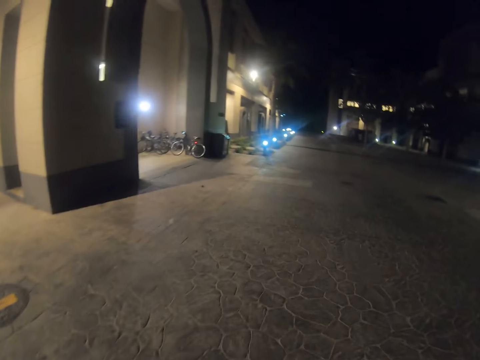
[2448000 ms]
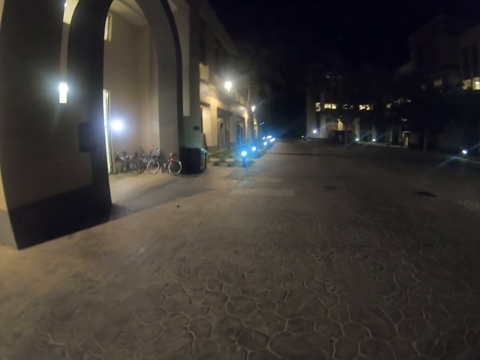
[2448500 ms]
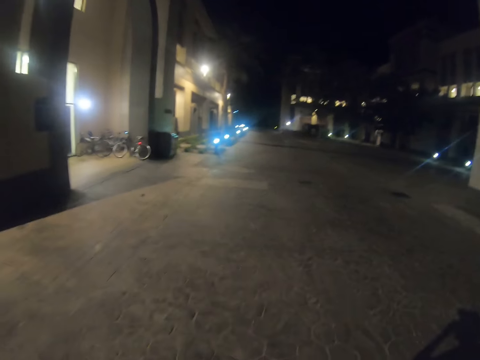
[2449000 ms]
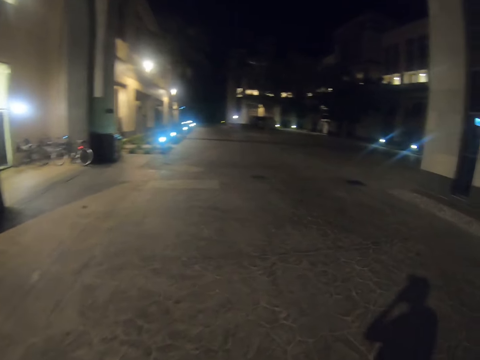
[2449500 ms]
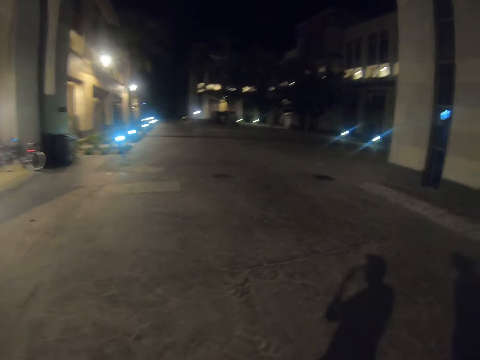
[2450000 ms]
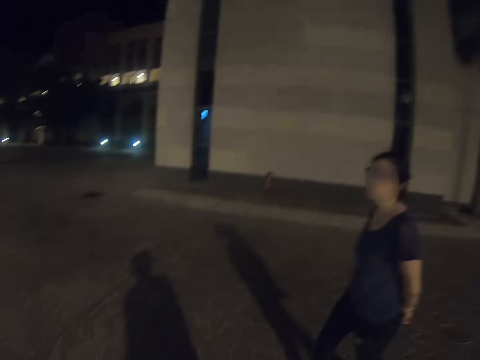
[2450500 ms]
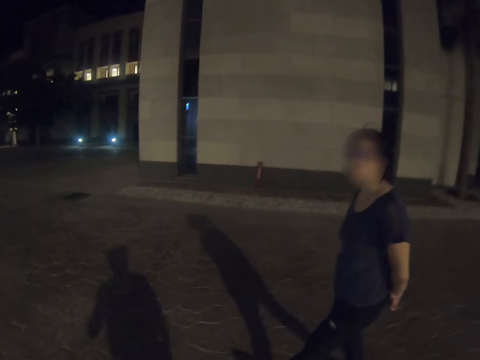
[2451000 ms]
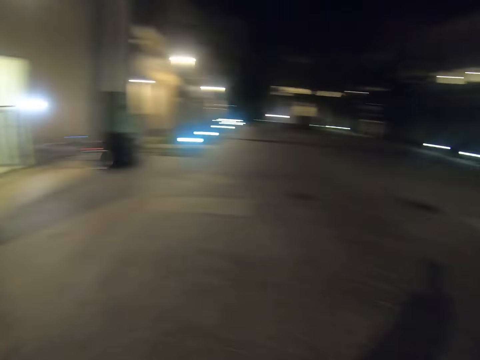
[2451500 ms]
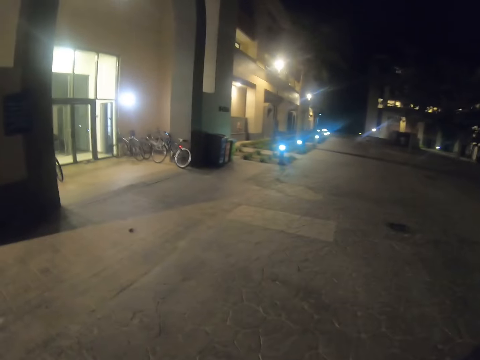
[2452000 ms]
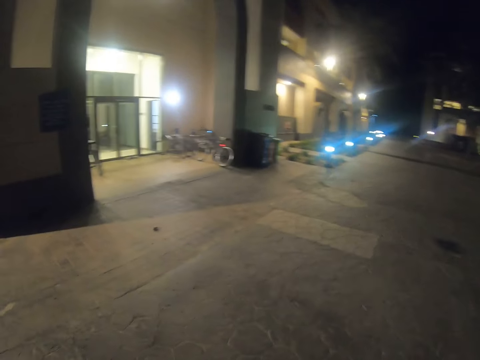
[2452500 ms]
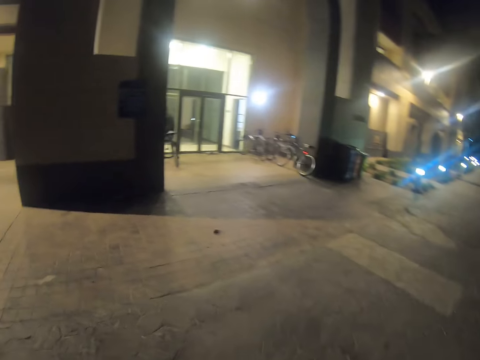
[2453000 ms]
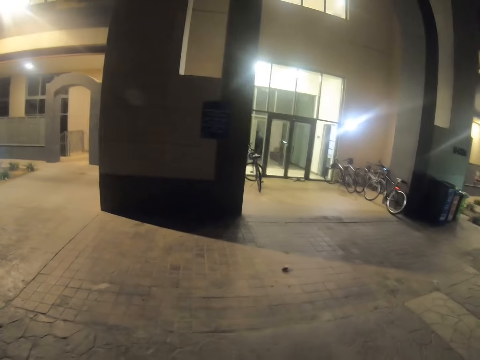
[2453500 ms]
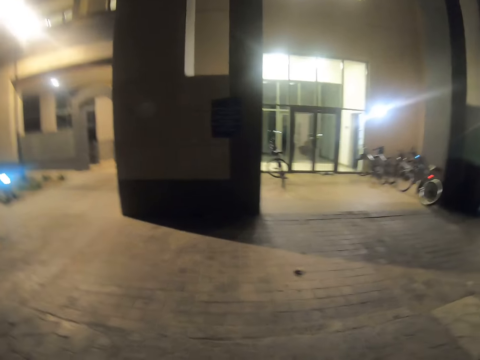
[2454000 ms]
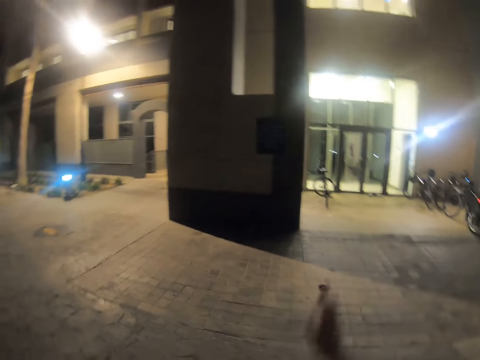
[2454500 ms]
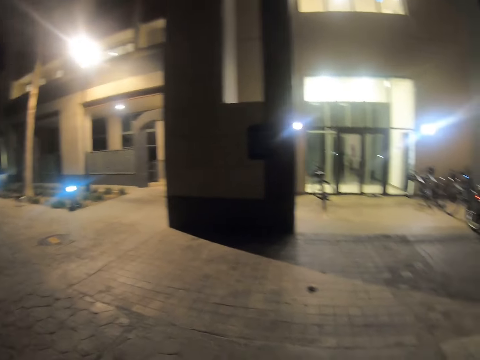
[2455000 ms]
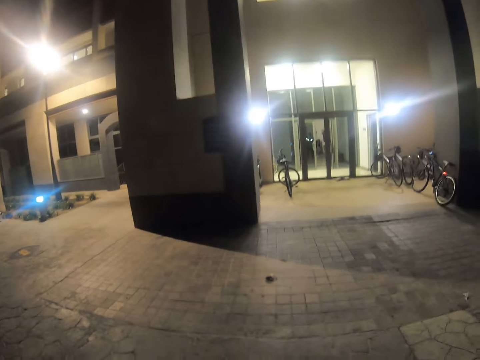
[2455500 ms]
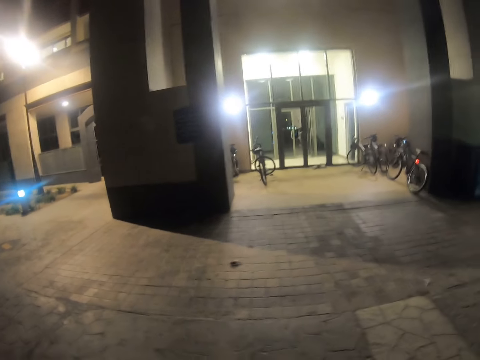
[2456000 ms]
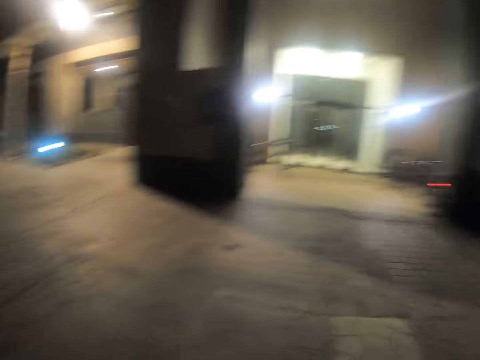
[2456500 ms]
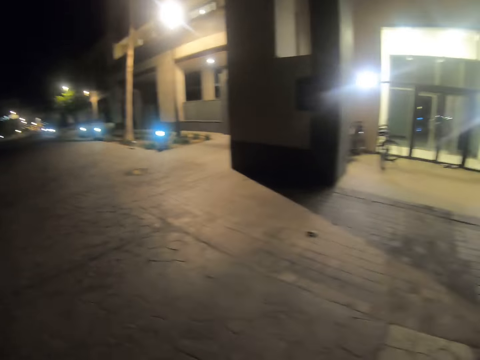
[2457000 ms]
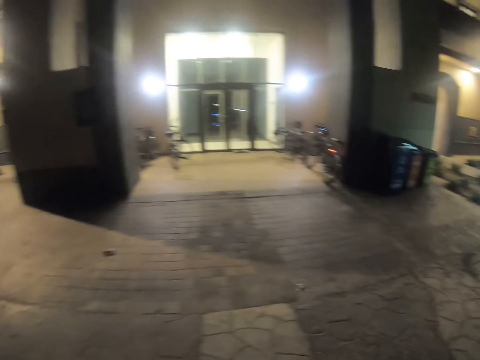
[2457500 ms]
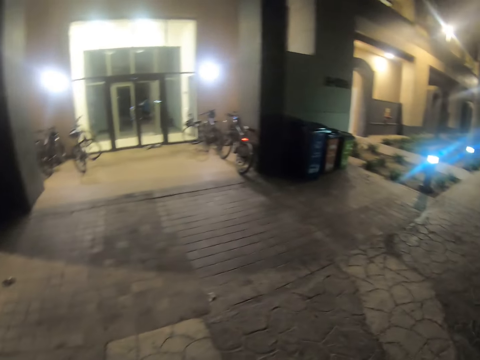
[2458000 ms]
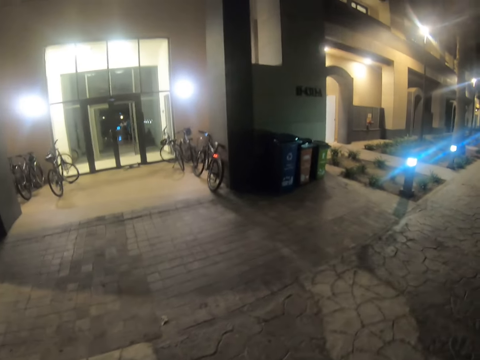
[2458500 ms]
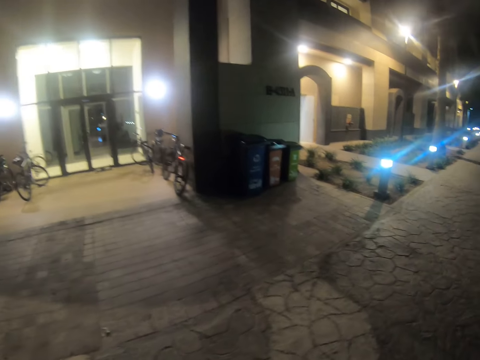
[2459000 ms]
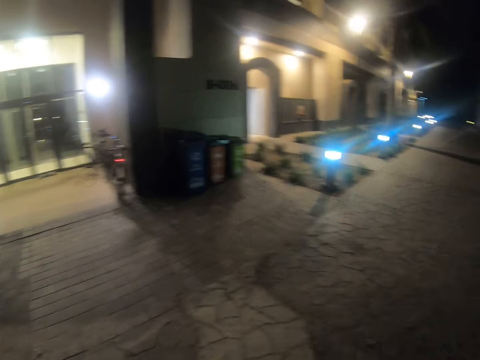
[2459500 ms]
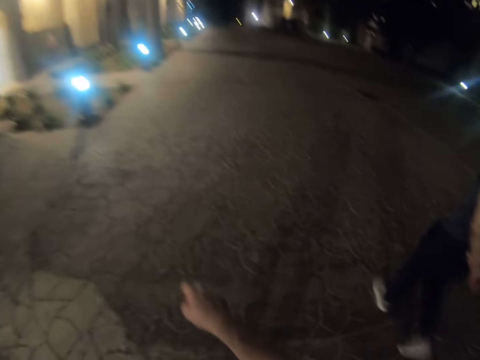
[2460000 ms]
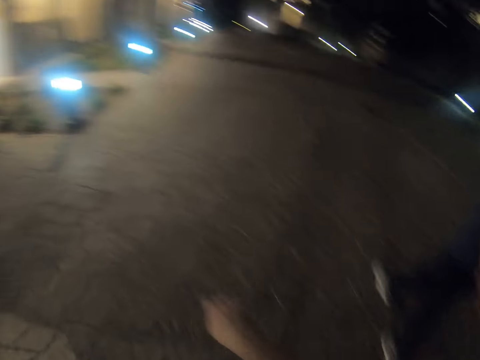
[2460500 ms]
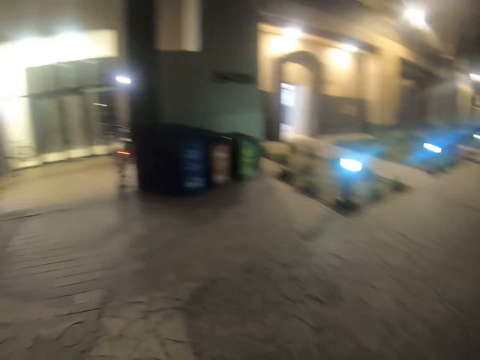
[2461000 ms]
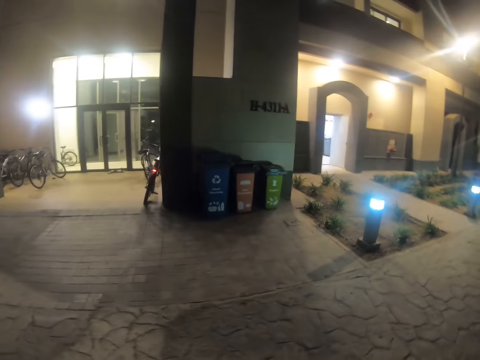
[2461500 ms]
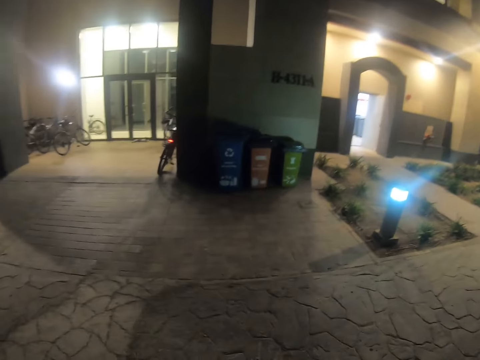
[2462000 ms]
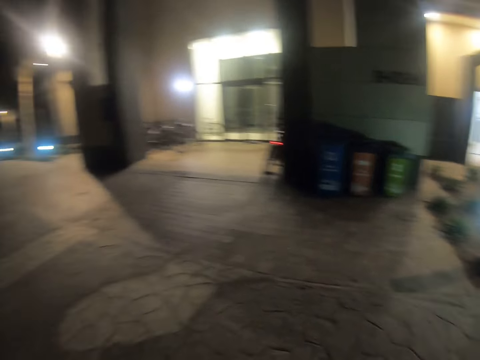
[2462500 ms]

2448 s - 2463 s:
A pedestrian walks on the street. The camera wearer walks on the street. They point at the gate. They point at the bicycles. They walk on the street. The pedestrian walks on the street. The camera wearer walks on the street.

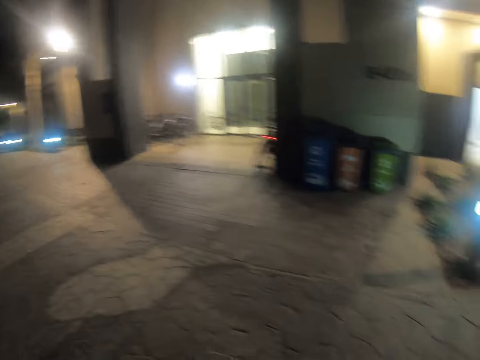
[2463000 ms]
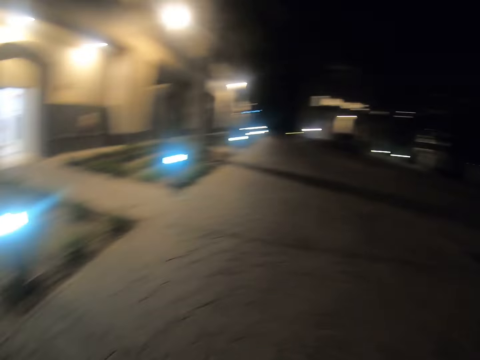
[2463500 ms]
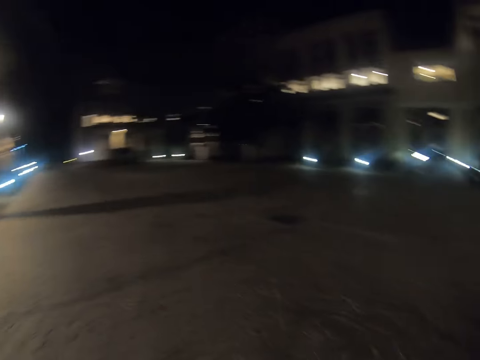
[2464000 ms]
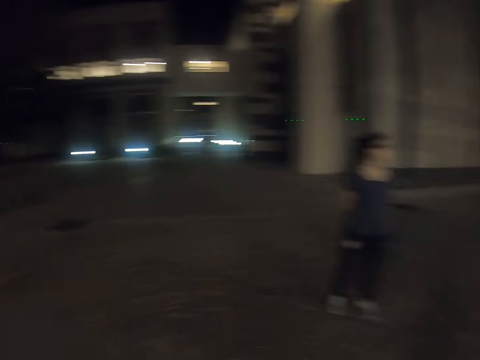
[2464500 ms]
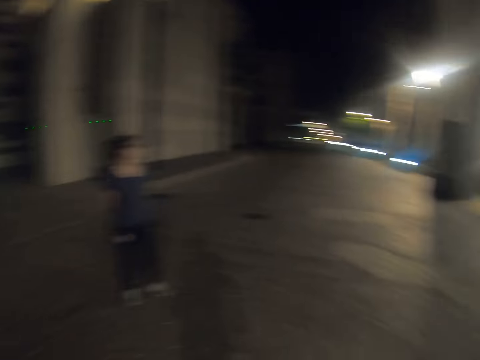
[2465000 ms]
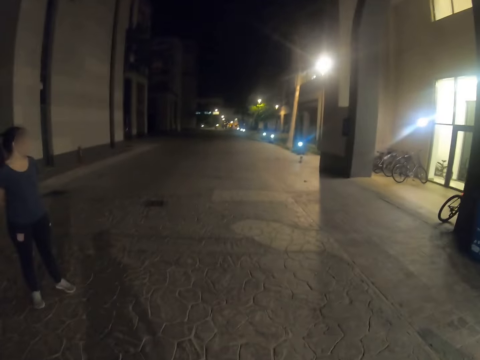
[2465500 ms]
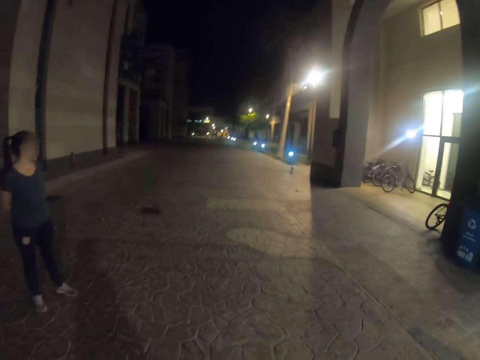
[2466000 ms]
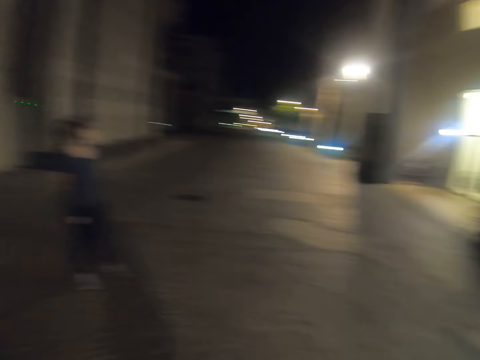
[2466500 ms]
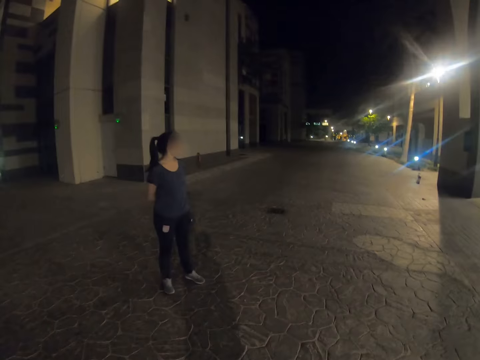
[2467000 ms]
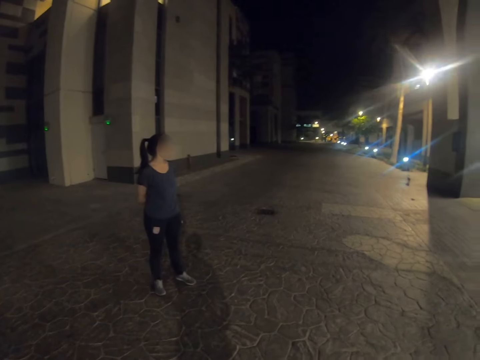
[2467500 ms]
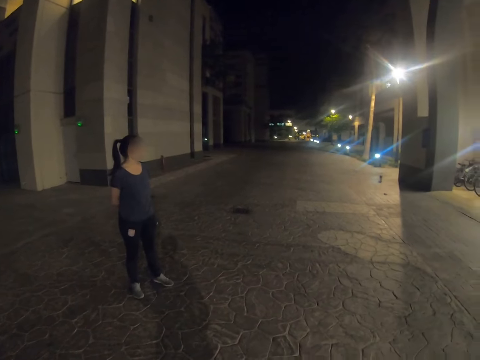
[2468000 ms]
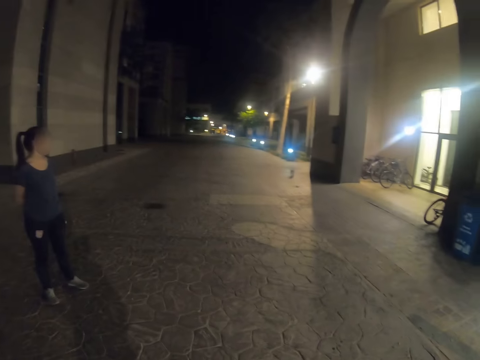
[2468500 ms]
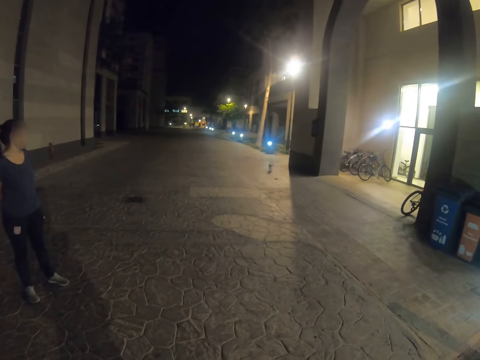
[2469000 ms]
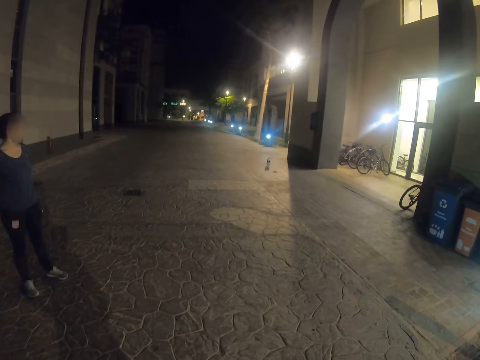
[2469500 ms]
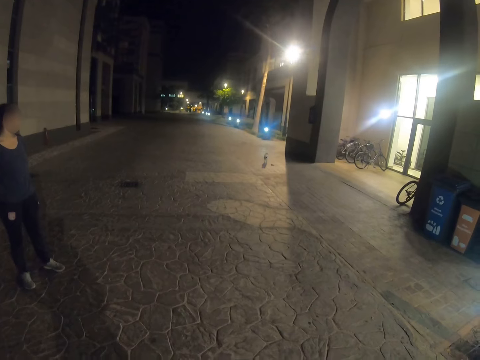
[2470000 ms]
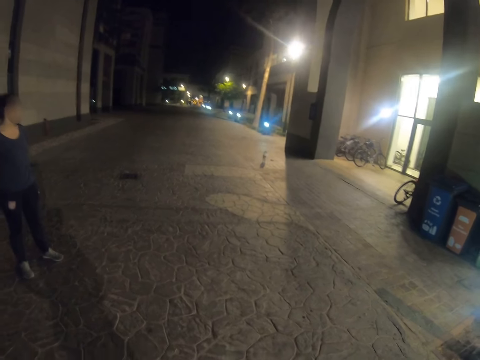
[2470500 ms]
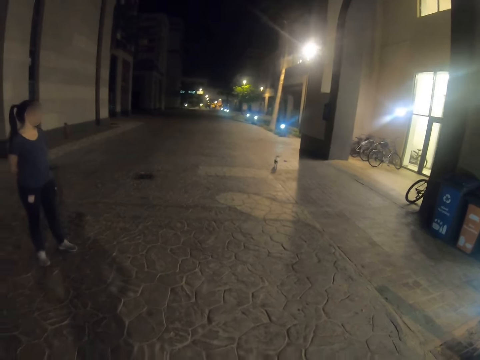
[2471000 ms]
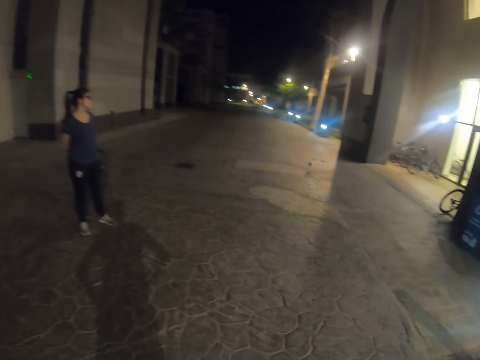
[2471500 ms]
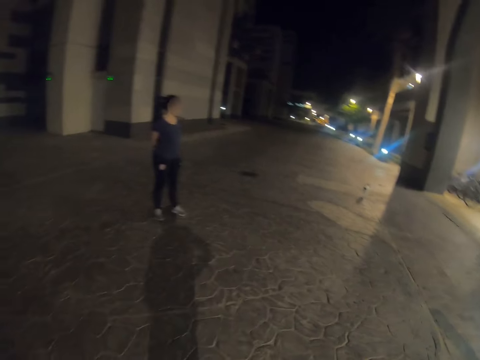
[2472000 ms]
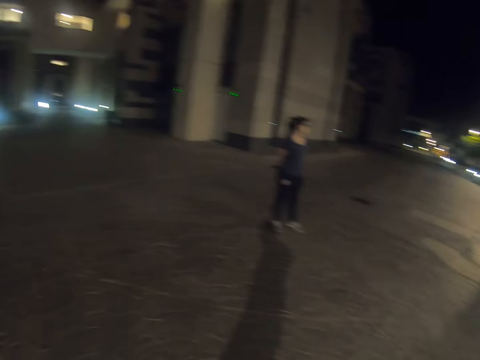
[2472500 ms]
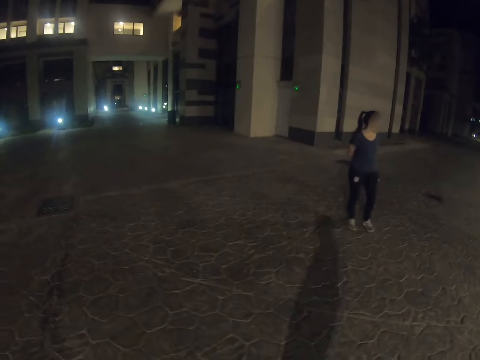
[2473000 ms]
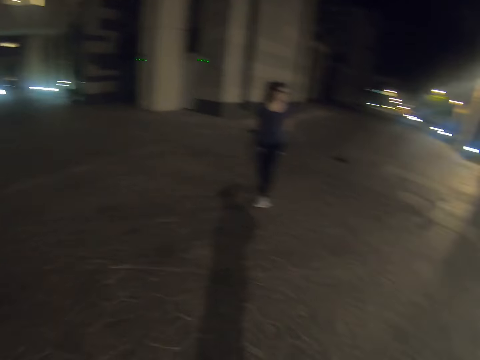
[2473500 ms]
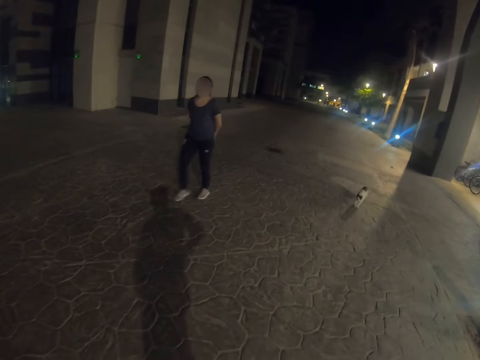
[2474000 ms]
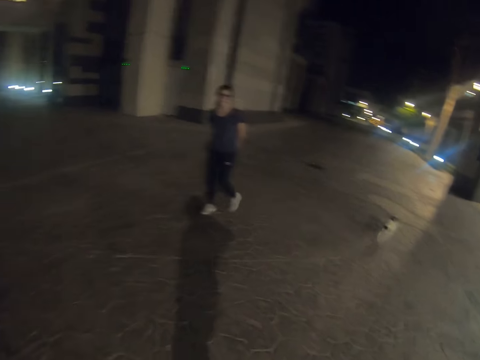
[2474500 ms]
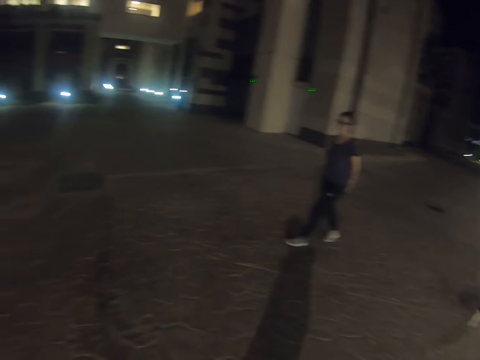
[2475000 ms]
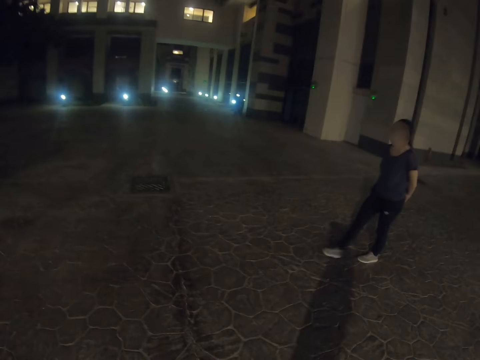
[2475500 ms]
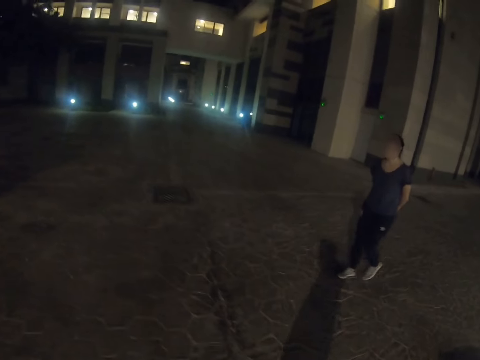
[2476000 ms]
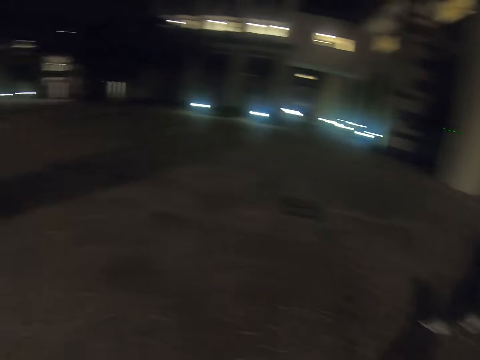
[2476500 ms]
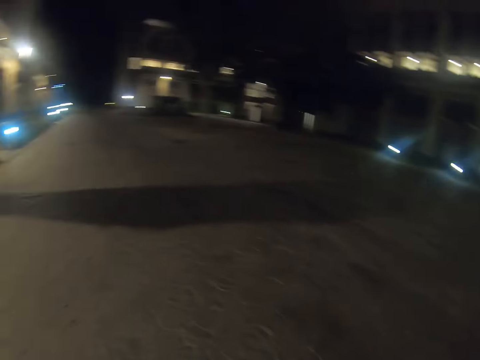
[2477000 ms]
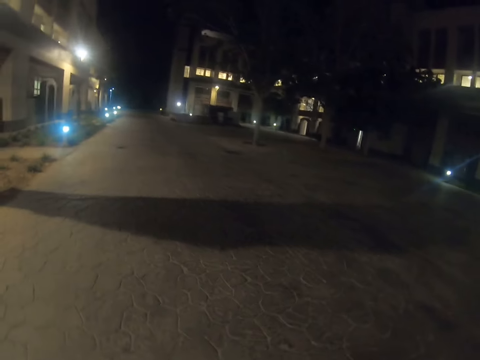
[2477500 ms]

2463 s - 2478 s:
A pedestrian stands on the street. The camera wearer waits for the cat. They walk in the street. The pedestrian turns backwards and walks on the street.
